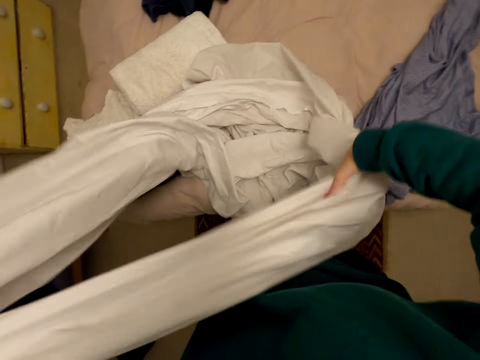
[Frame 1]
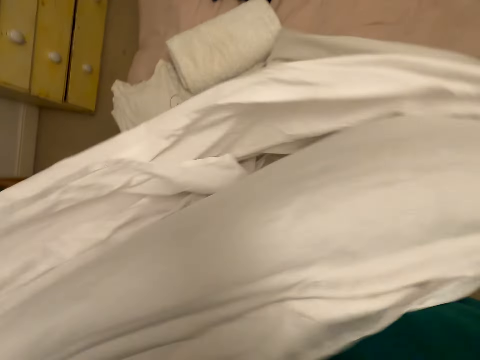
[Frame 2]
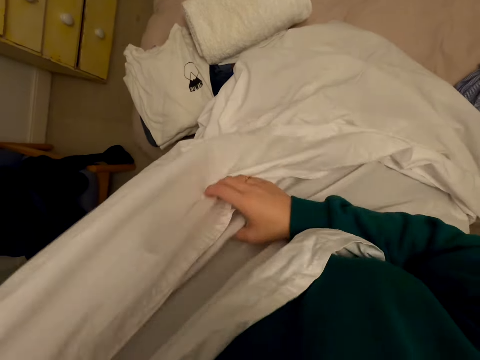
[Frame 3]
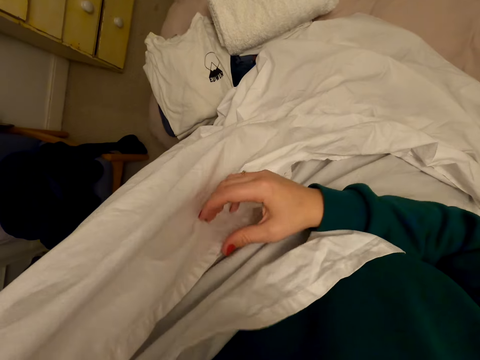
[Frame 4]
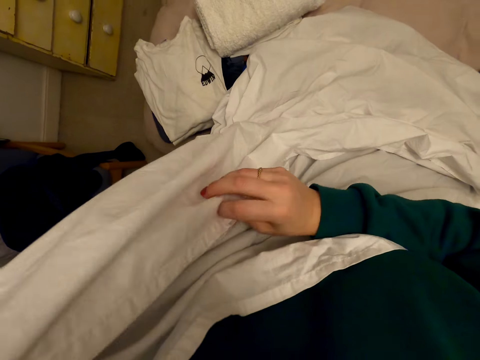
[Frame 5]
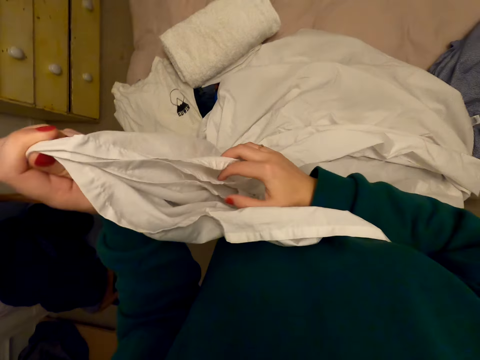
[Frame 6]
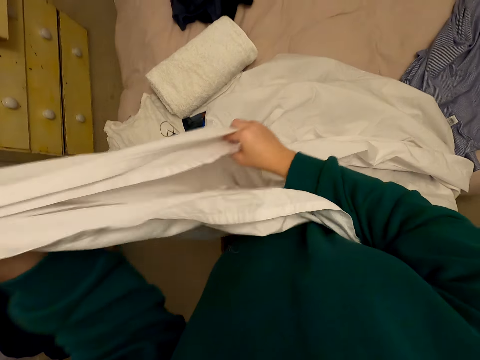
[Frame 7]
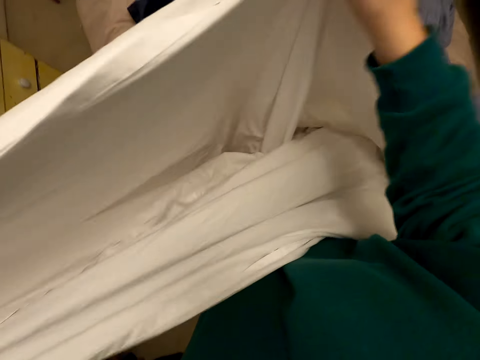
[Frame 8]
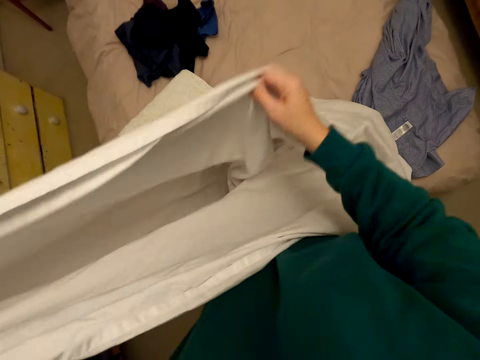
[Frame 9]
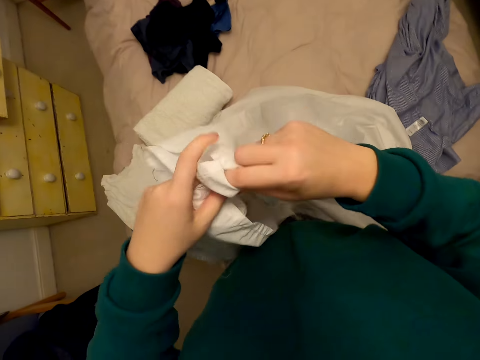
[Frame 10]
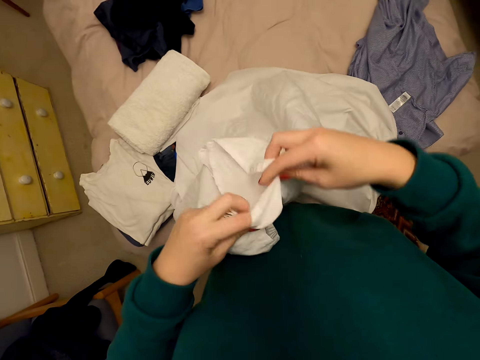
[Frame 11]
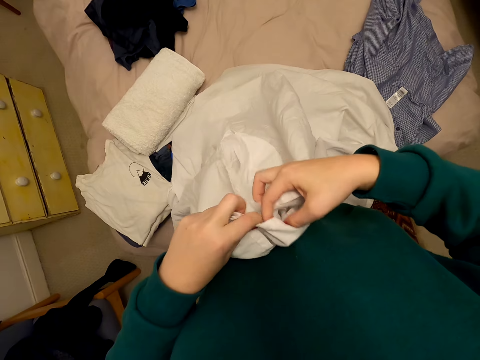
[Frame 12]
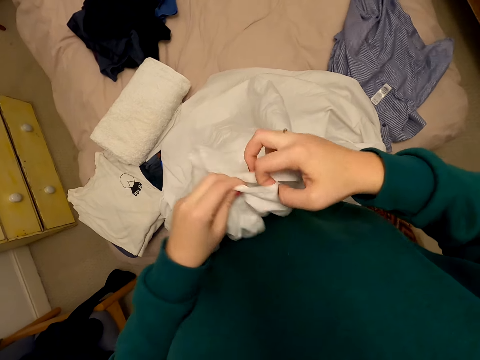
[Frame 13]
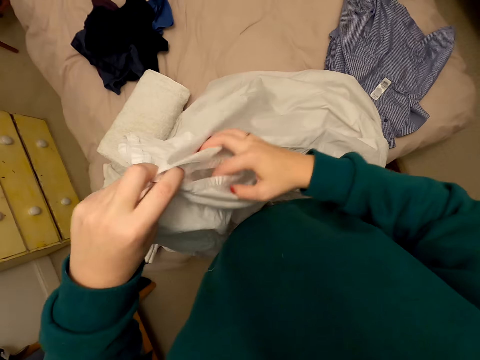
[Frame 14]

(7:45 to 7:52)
The camera wearer folds the bedsheet.
